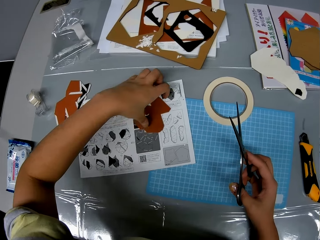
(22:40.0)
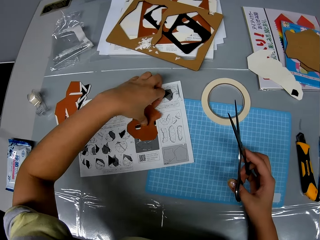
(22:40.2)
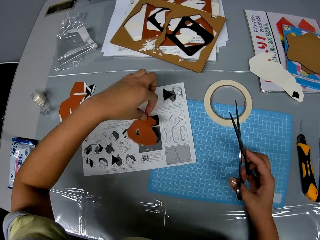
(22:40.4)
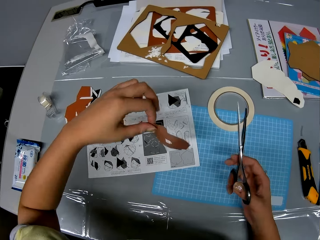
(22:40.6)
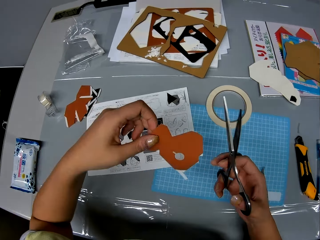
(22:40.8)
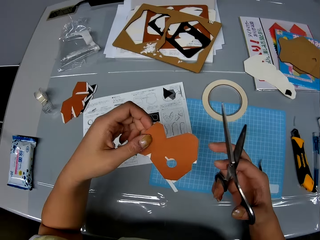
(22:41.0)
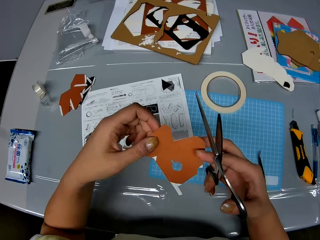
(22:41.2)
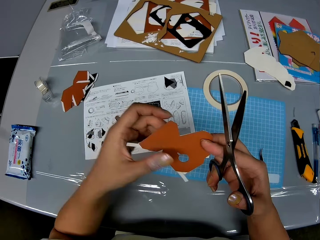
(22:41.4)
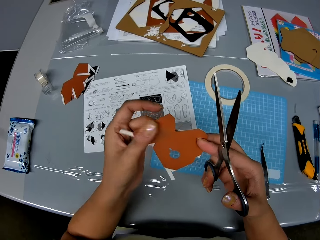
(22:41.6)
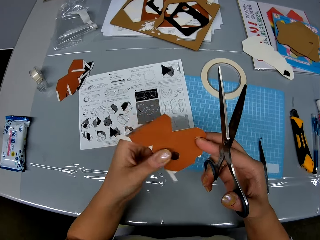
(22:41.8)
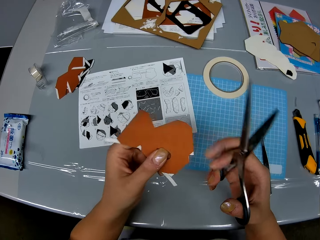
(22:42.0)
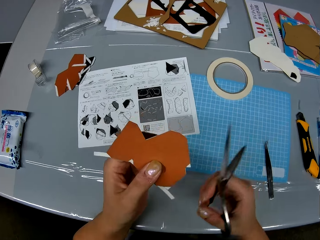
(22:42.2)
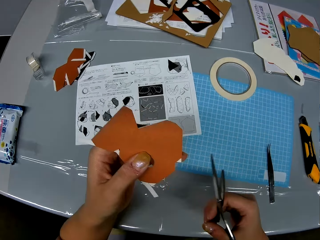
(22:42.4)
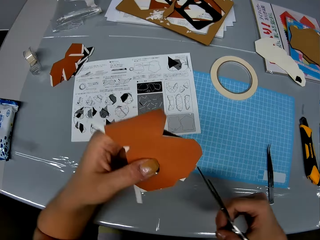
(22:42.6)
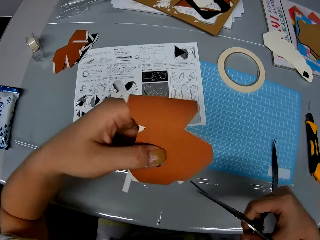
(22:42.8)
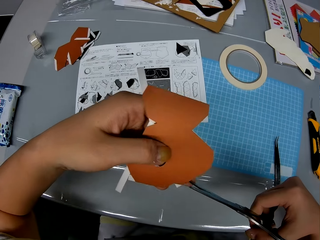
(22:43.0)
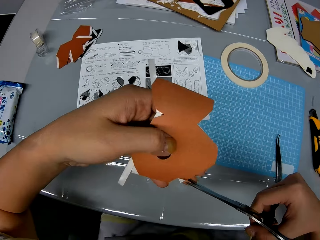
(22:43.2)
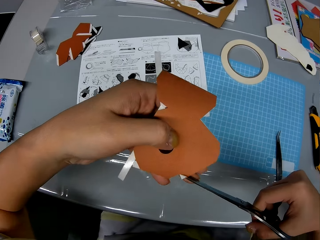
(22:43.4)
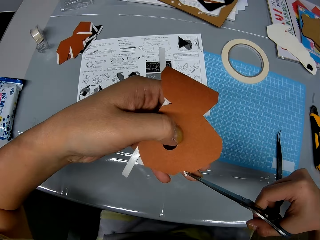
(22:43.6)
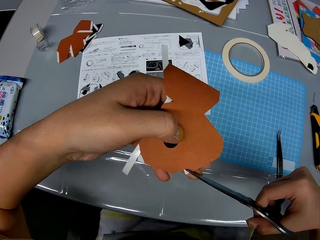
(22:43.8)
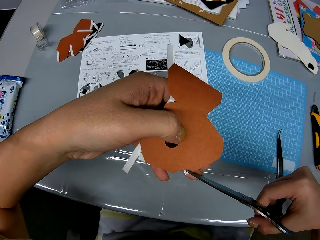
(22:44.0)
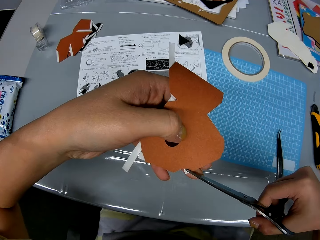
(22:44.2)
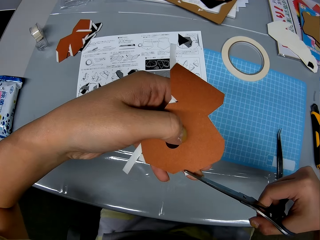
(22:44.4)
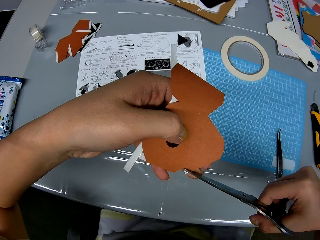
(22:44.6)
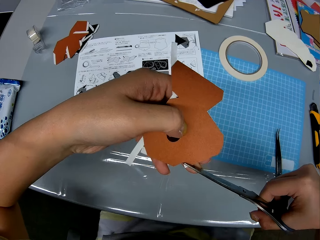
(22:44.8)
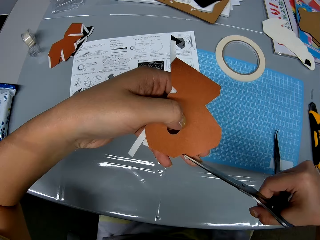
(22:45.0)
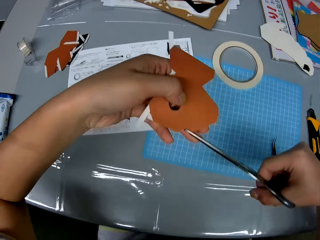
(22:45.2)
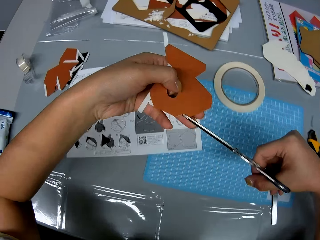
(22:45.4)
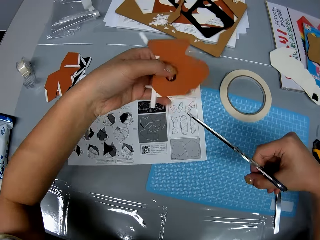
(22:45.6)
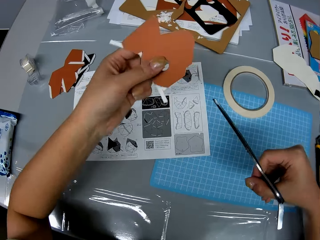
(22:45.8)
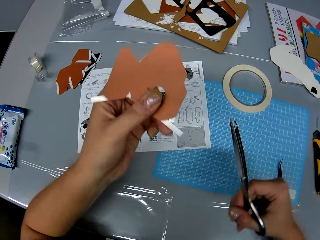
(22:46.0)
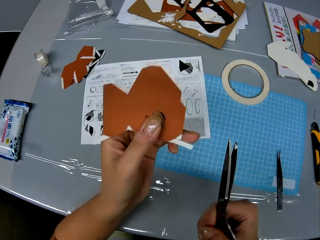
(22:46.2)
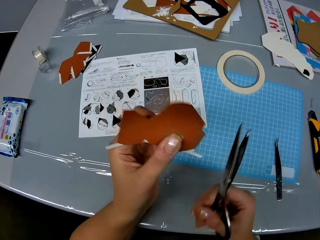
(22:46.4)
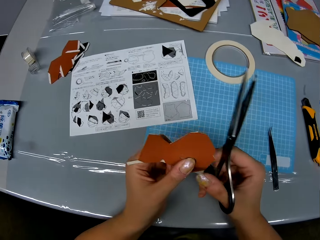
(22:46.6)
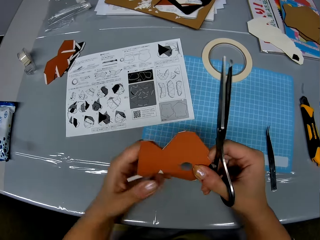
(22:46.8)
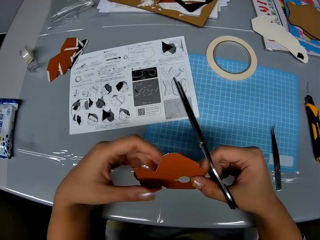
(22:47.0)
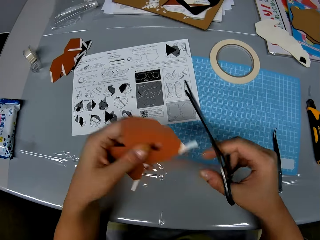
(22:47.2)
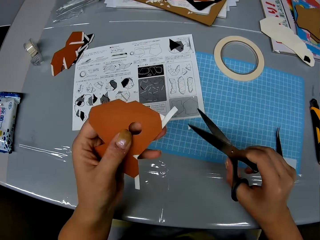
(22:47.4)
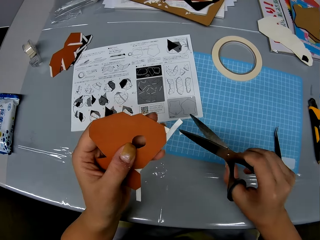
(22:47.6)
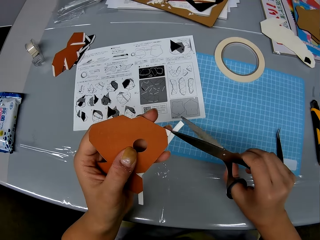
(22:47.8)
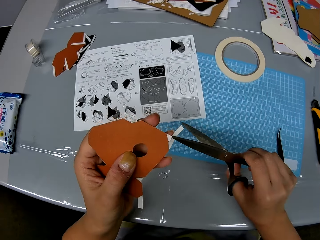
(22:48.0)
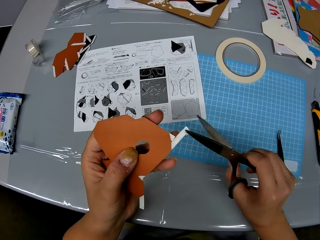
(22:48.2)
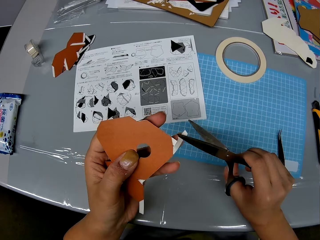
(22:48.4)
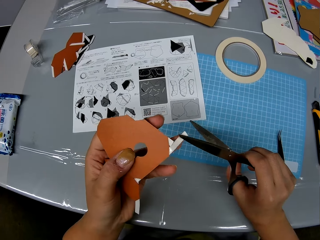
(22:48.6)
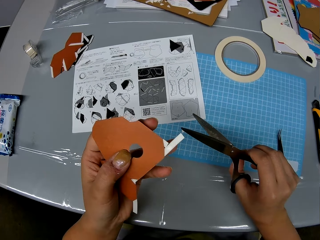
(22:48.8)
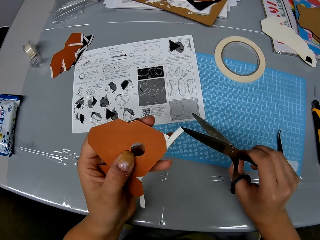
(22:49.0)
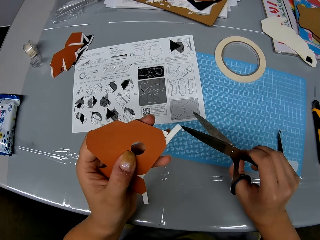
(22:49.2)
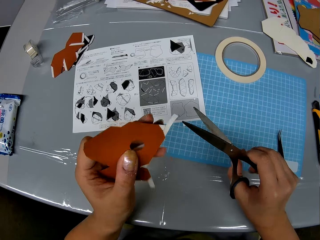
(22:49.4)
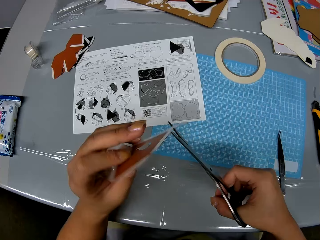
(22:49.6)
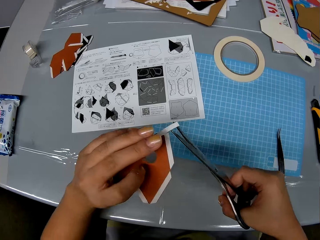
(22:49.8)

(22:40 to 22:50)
The camera wearer picks up the piece of paper from the leaflet with her left hand. She rubs the piece of paper with her left hand. She trims strips of cellophane tape on the piece of paper with the scissors. She turns over the cardboard piece on a hand. She trims the tape on the edge of the cardboard piece with the pair of scissors.

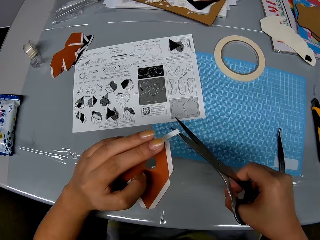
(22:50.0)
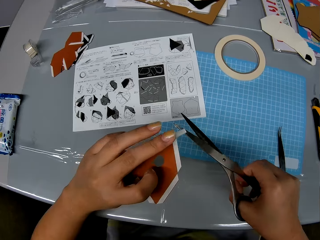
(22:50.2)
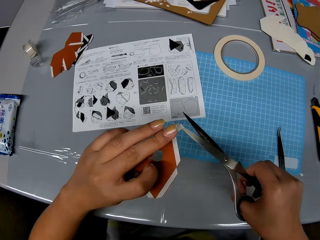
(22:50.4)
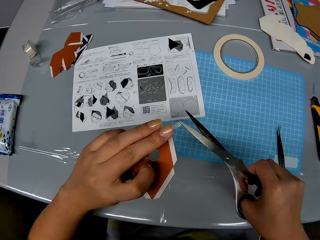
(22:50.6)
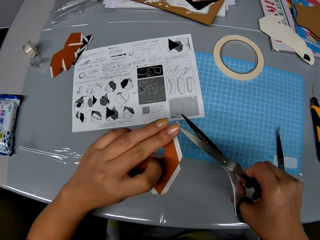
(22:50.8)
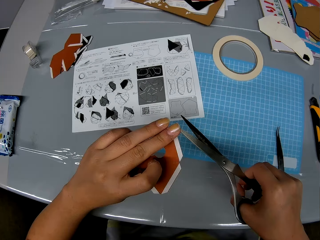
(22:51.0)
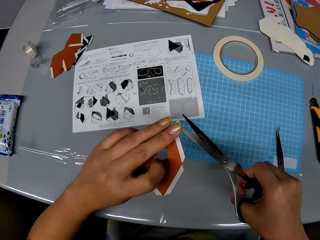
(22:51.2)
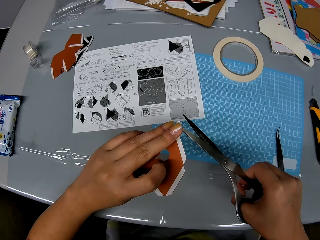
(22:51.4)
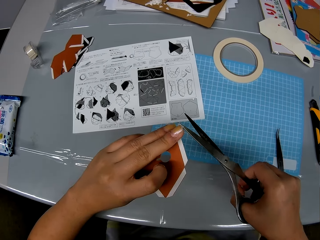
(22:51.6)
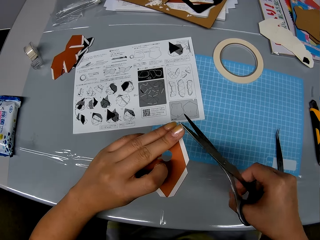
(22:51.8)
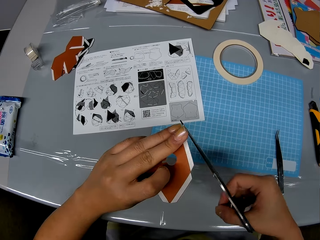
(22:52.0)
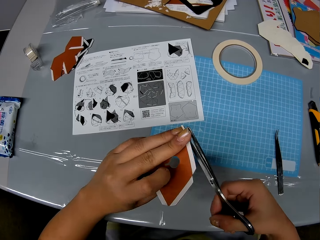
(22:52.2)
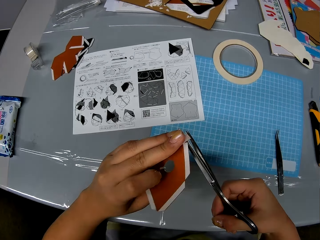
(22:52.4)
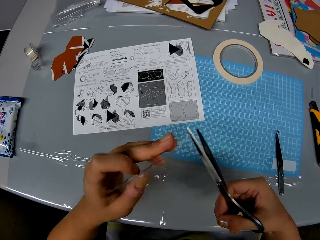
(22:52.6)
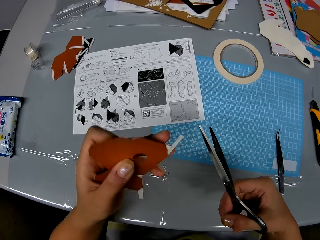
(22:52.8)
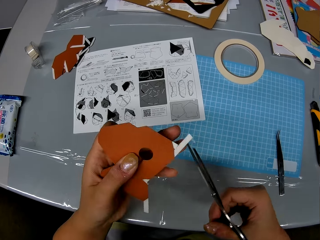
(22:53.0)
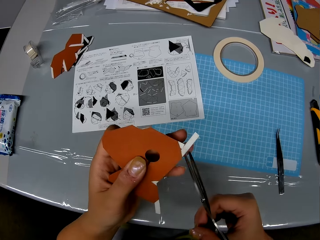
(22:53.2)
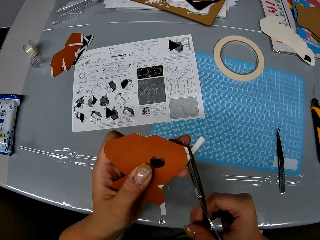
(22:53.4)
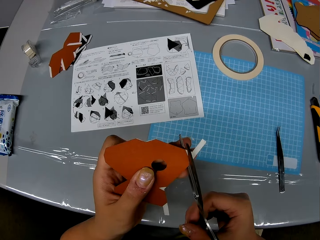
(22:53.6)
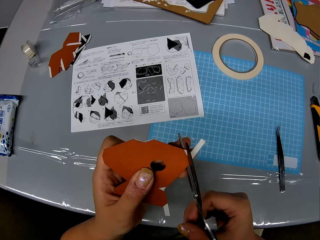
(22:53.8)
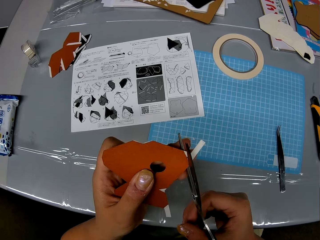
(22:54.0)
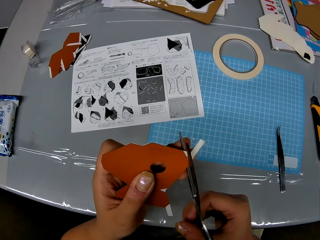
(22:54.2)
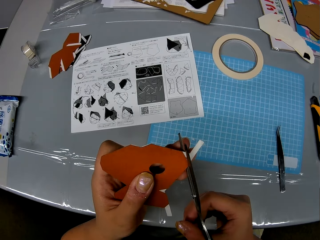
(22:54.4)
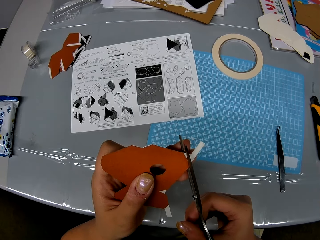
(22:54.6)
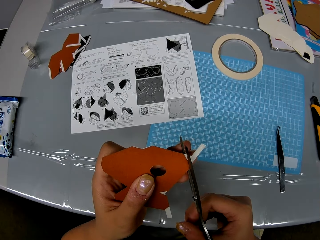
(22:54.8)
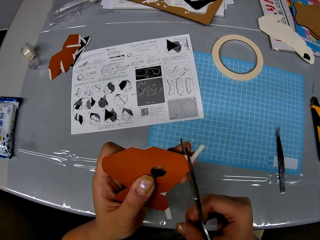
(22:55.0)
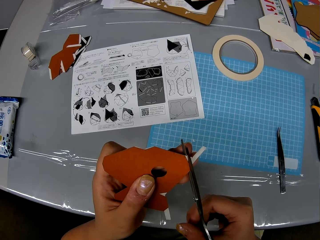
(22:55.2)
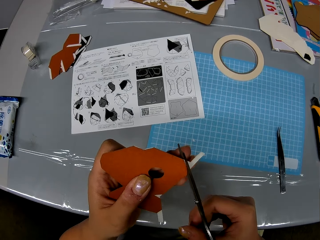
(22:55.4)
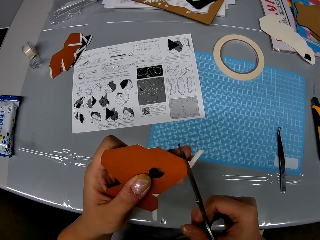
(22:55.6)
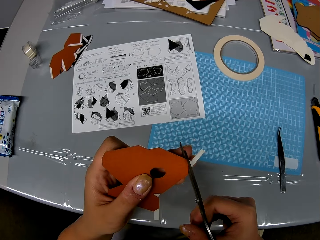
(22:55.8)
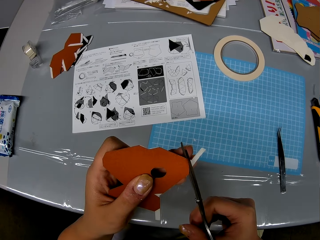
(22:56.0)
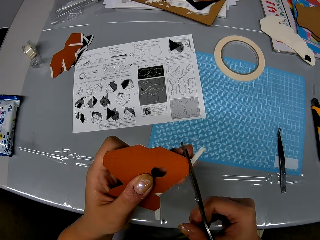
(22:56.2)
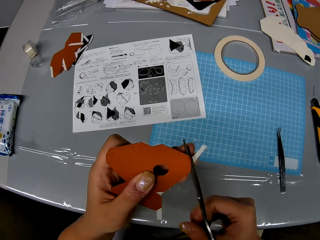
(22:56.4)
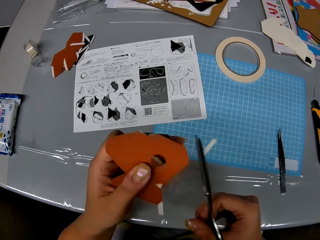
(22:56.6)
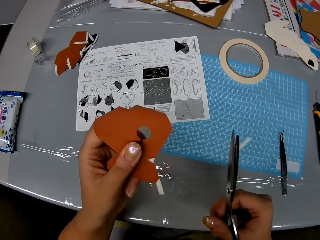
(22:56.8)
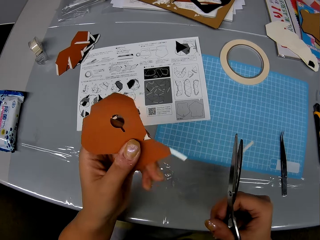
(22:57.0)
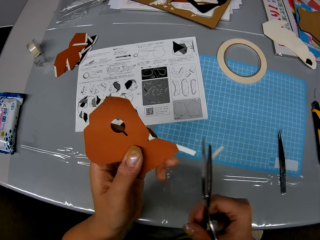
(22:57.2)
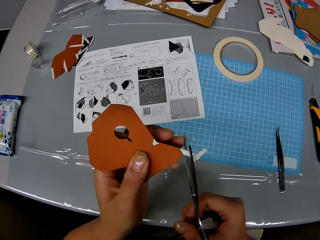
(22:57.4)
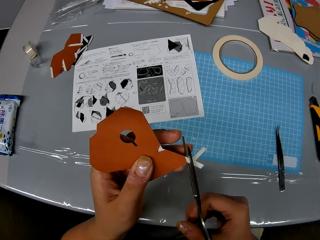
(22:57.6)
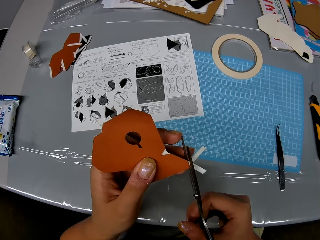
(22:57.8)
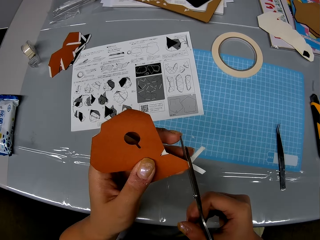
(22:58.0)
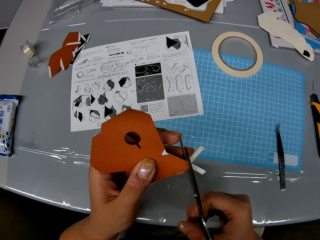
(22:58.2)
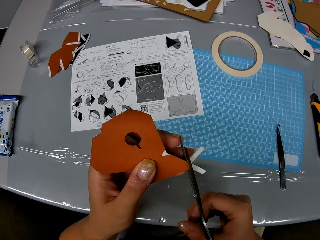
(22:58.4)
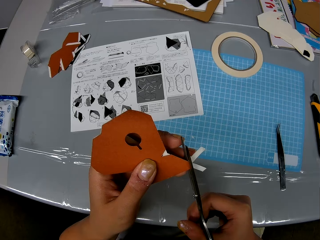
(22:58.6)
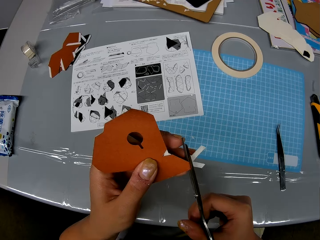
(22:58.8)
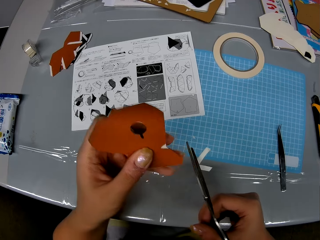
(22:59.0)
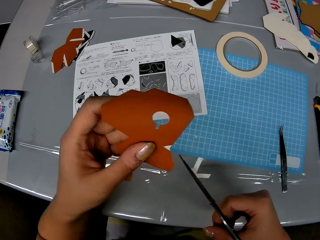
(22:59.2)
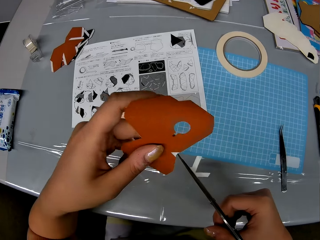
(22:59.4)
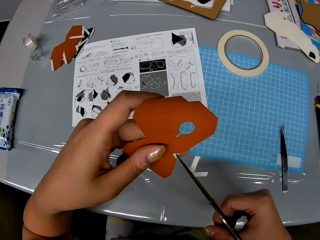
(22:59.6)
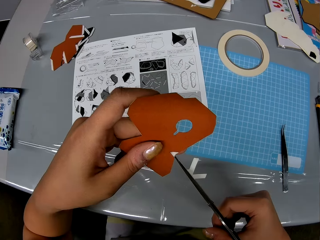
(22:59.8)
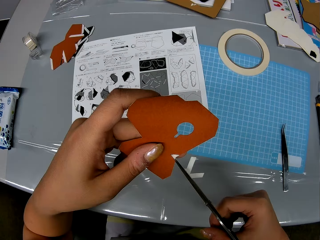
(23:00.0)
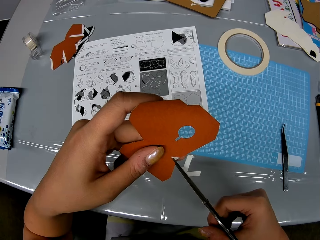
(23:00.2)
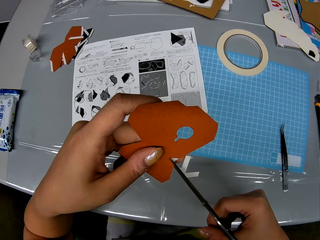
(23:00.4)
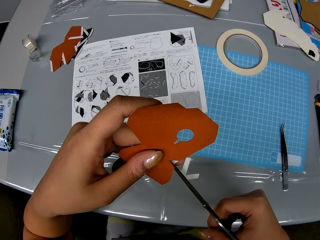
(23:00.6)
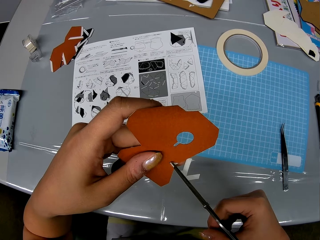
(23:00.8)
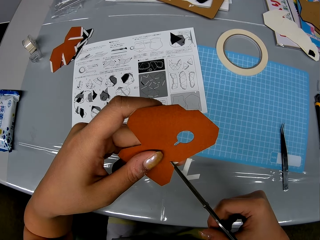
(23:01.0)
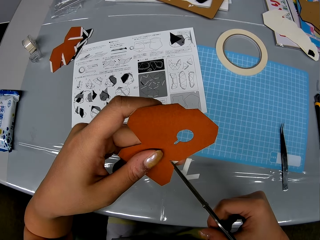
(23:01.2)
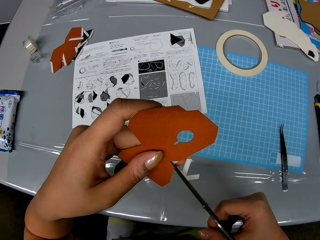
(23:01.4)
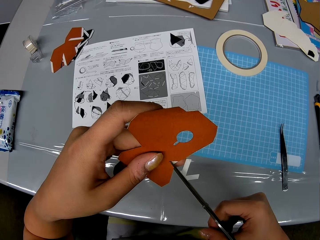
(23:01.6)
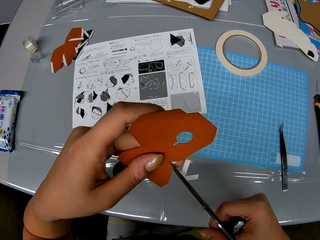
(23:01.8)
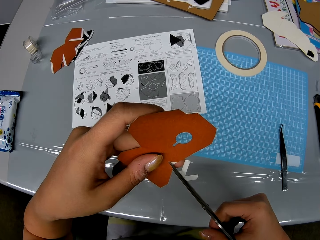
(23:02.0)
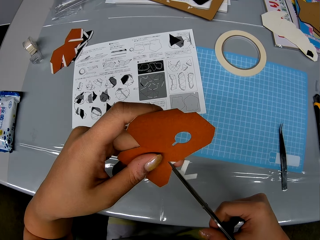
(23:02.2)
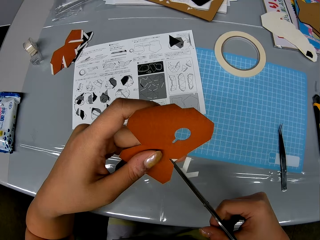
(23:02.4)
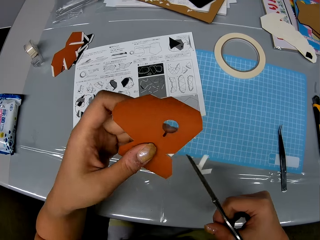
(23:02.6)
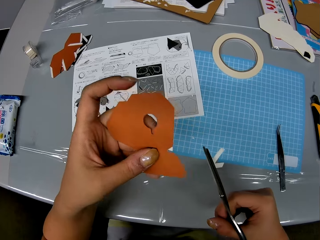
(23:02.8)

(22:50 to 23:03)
The camera wearer wipes off pieces of craft paper from the scissors with a craft paper. They cut the craft paper with the scissors. They flip the craft paper on a hand. They cut the craft paper with the scissors. They flip the craft paper on a hand. They cut the craft paper with the scissors.
